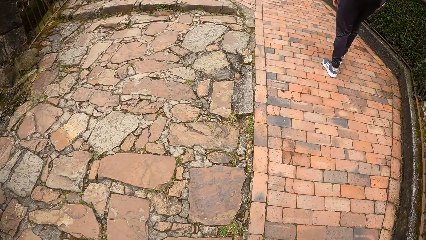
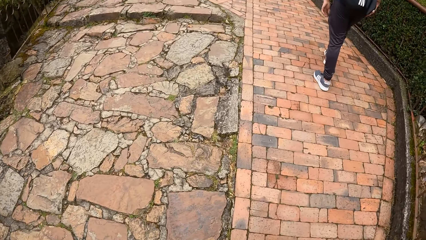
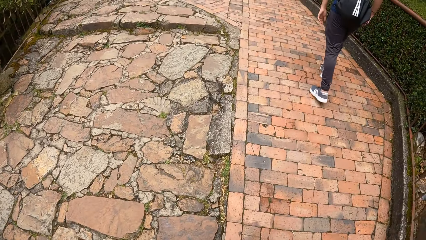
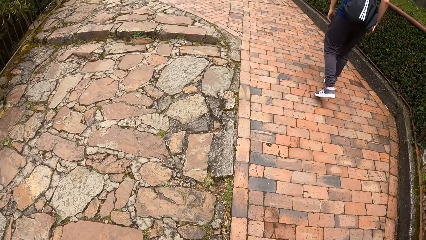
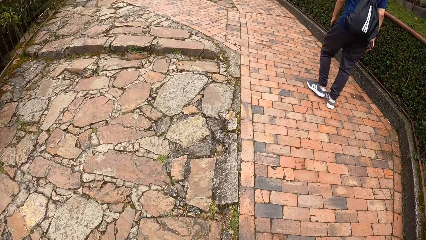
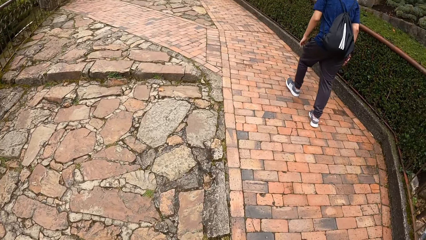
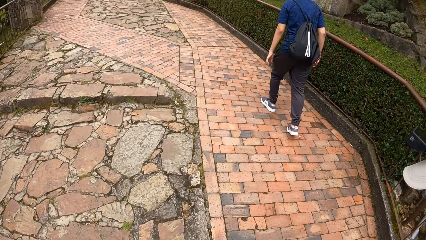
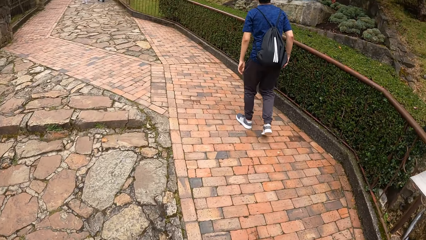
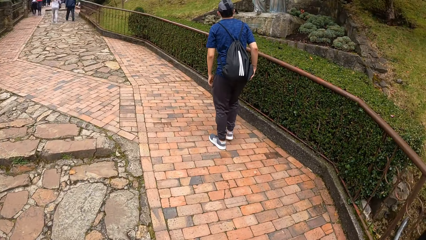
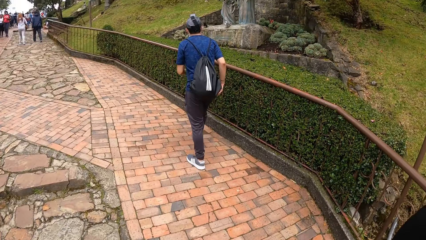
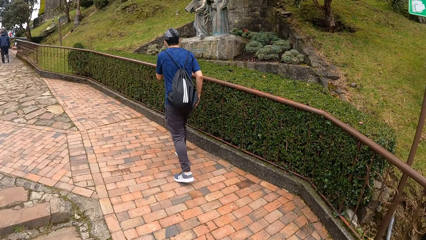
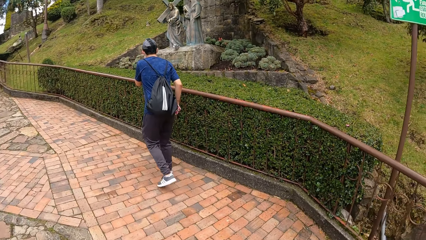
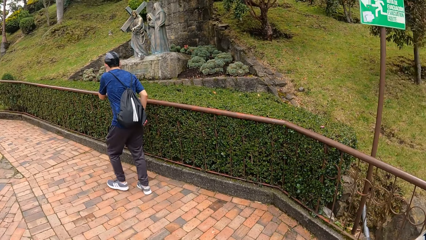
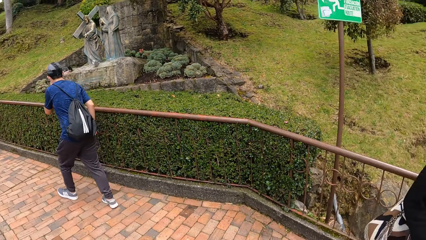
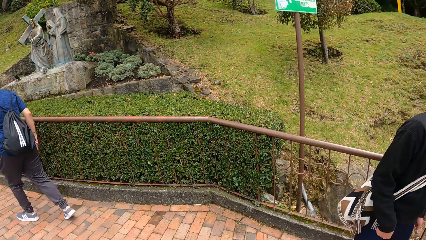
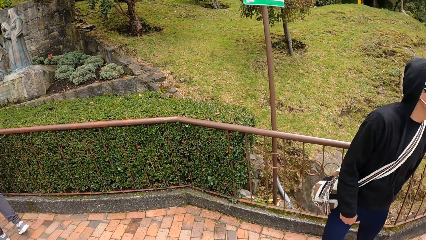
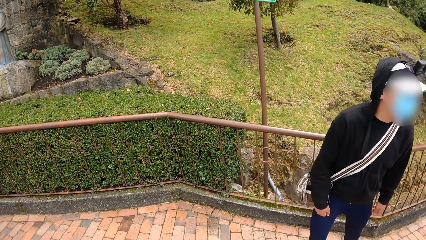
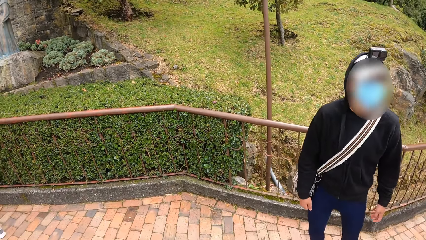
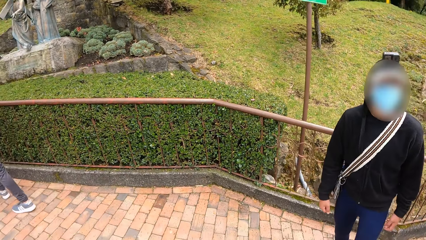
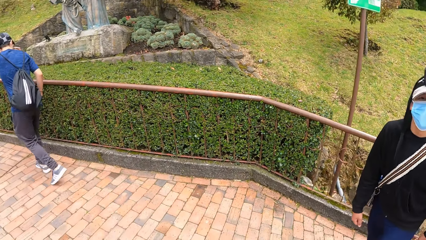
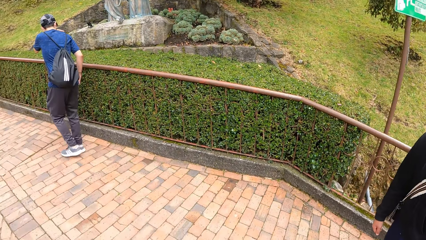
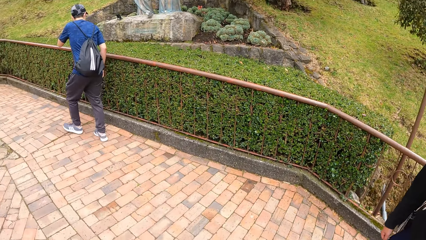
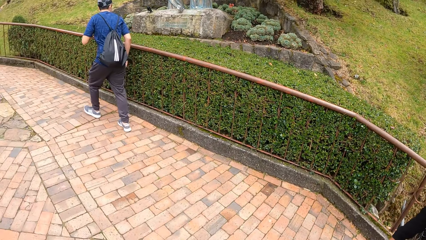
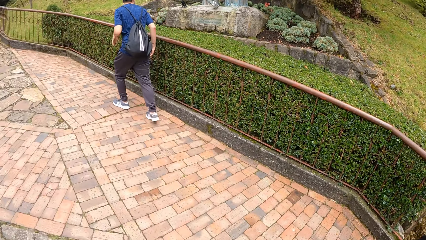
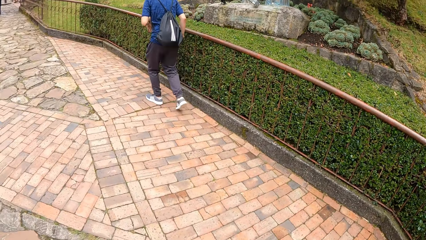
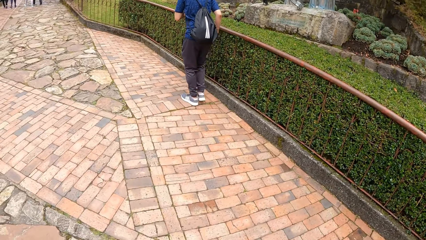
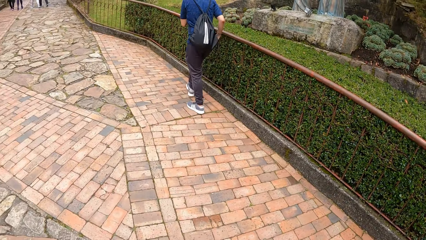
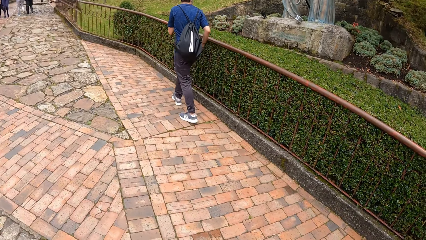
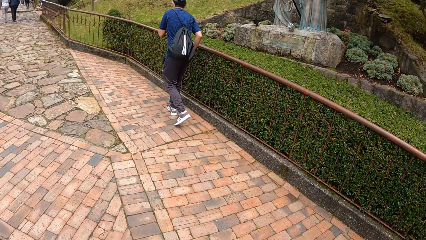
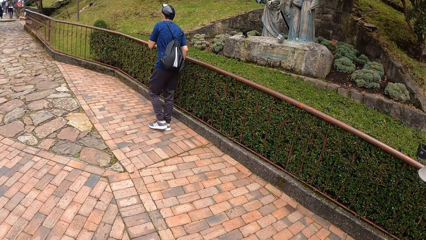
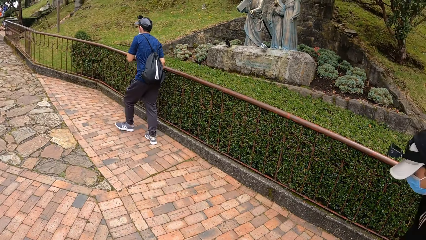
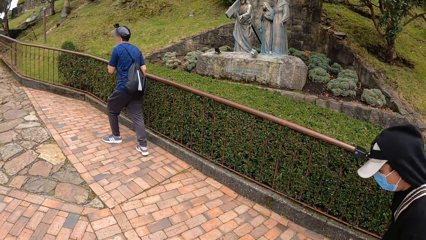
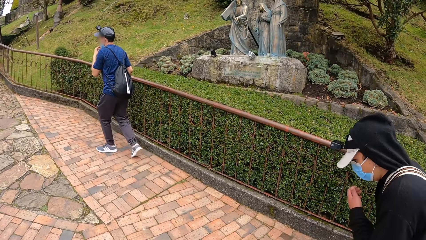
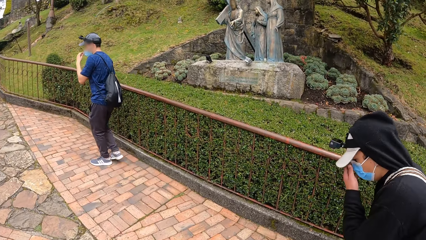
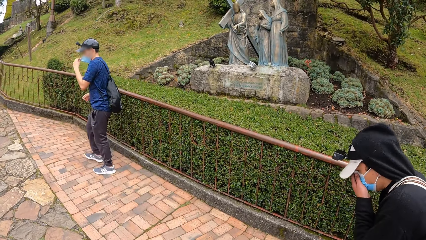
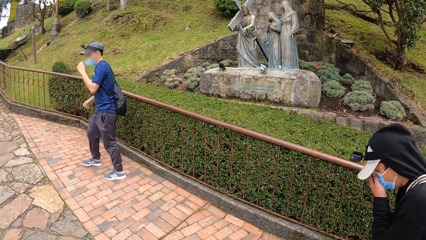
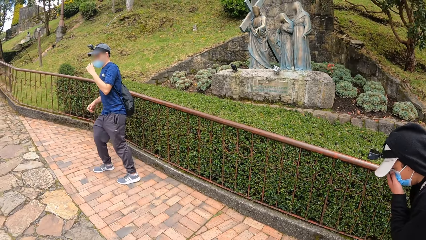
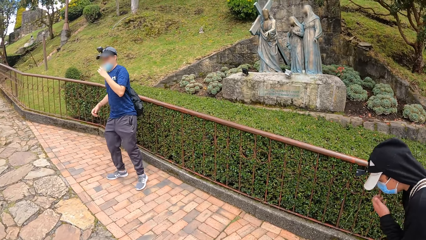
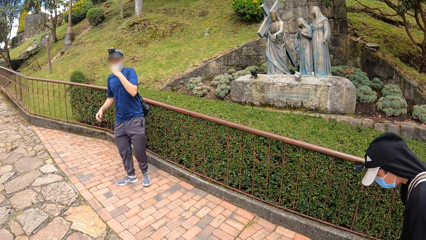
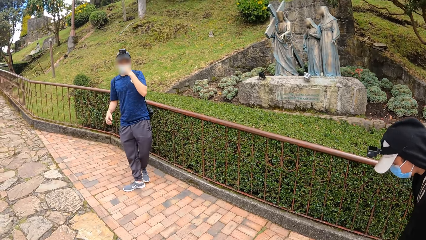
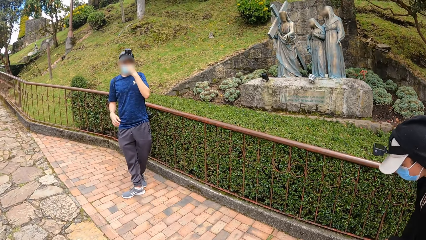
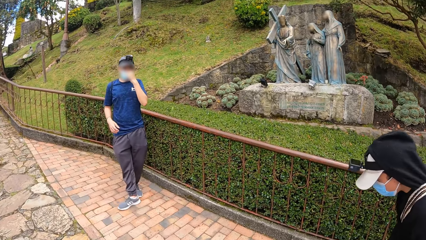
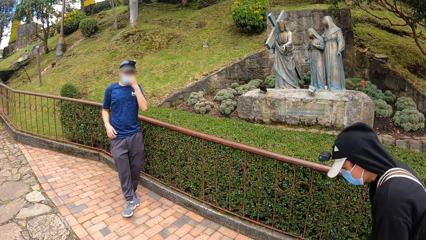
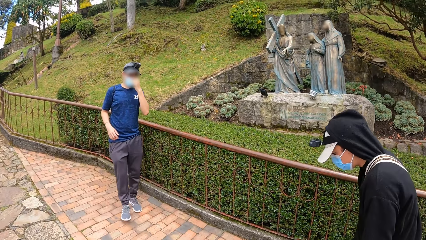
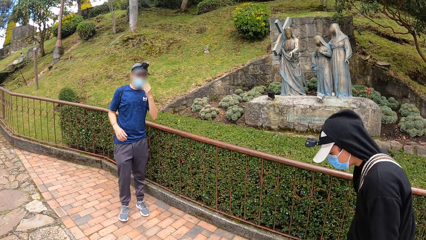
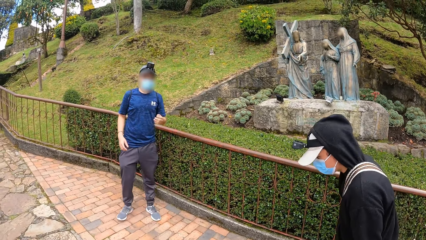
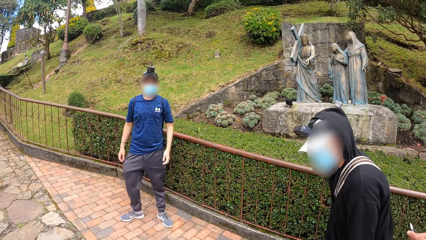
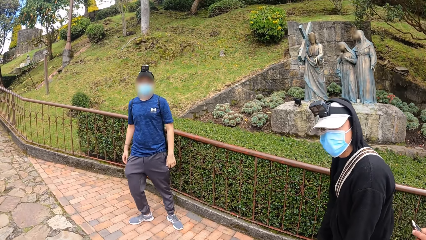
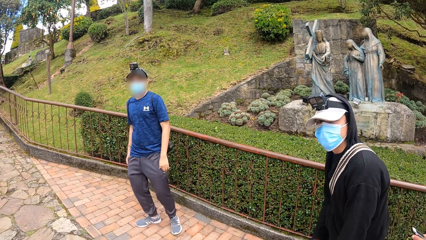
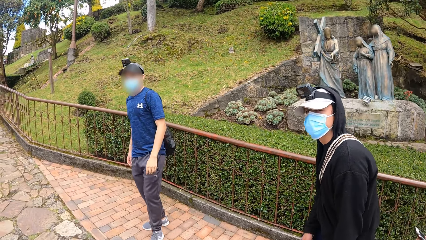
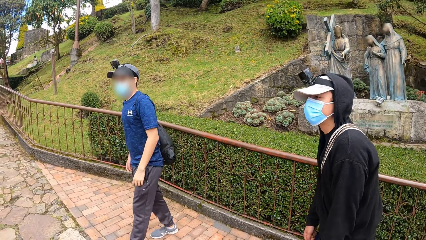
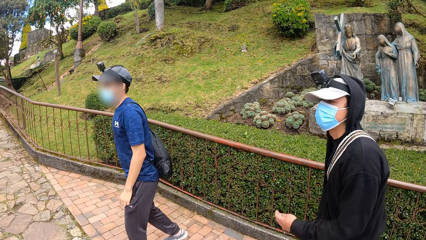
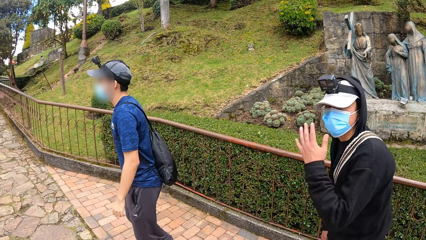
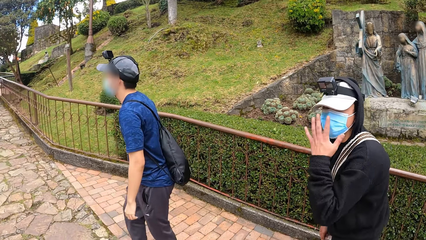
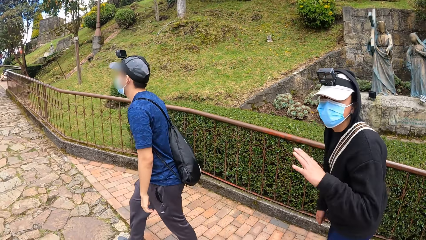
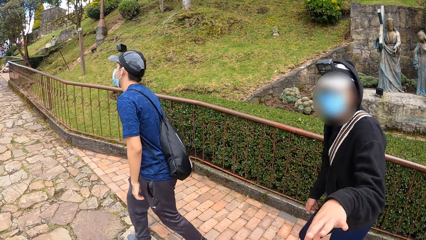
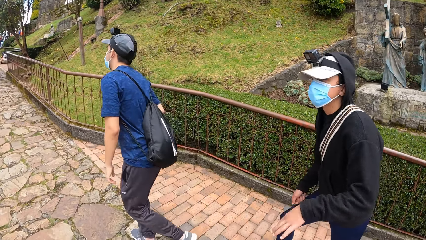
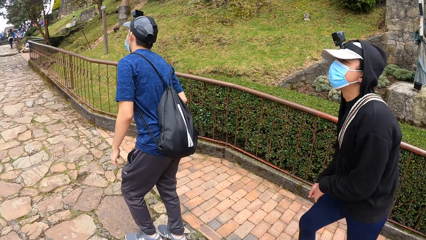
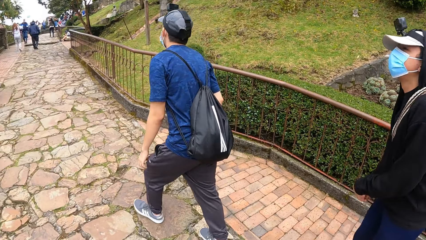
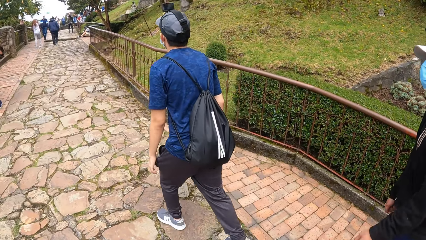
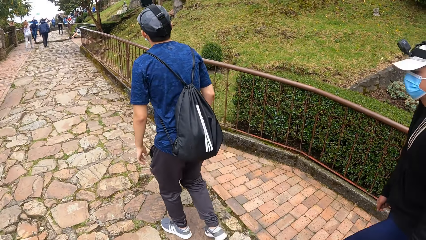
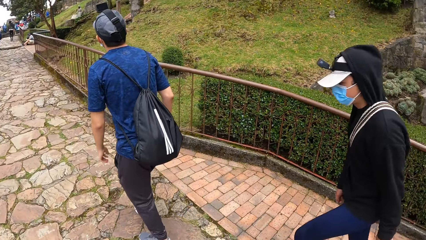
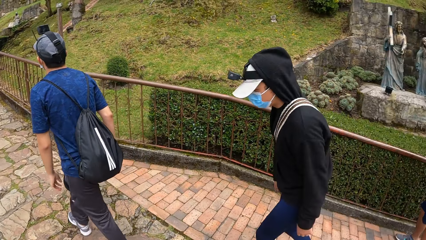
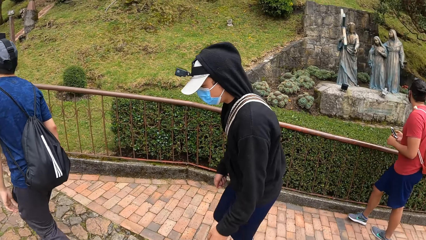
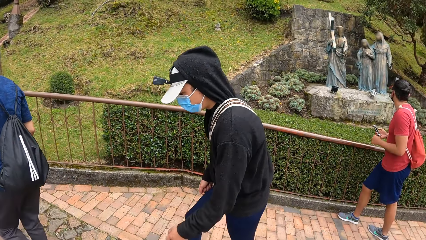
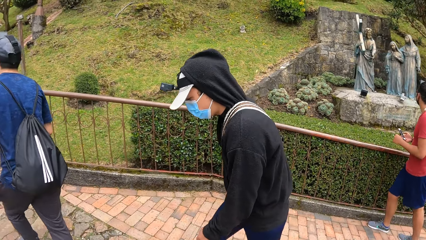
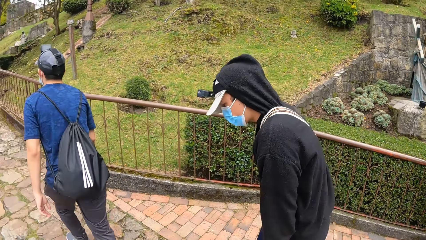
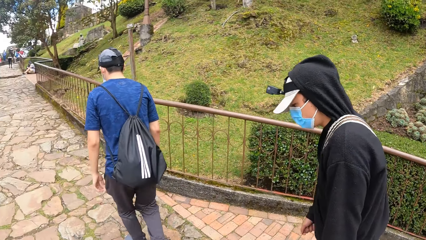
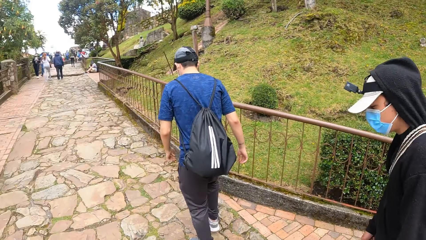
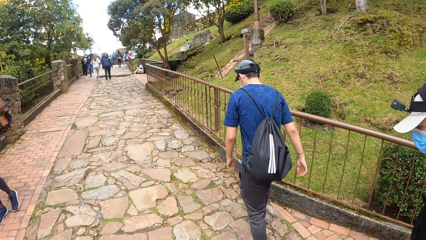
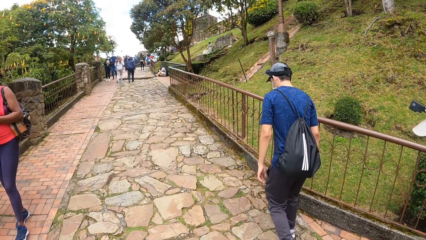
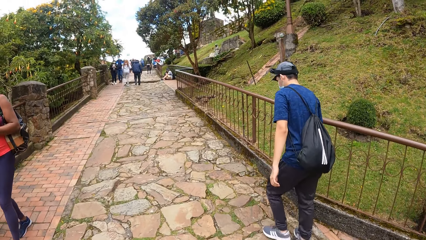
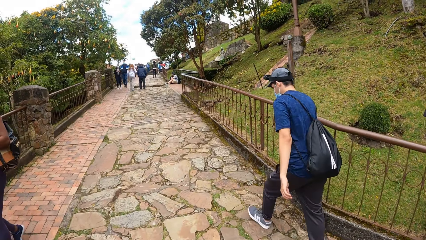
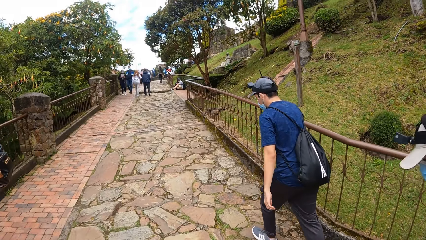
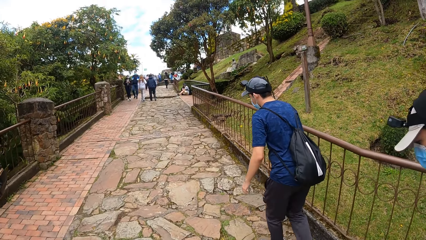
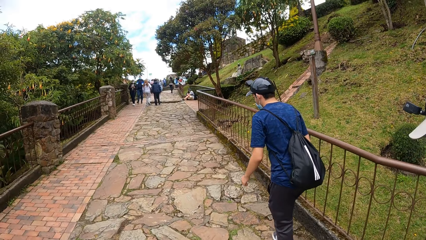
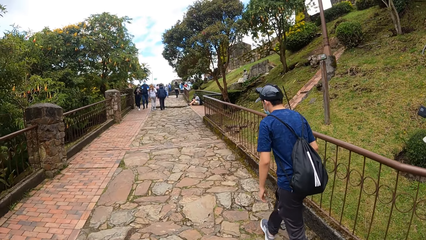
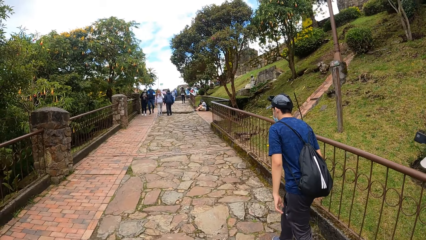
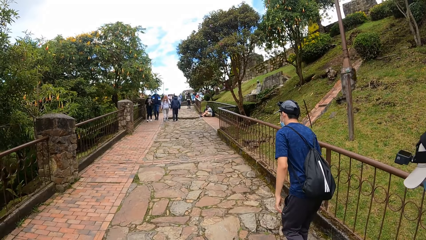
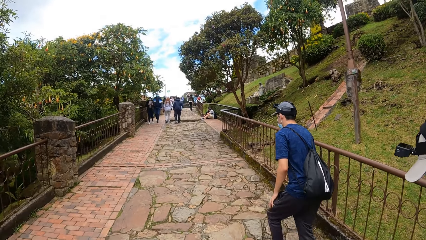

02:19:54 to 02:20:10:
The camera wearer talks to a person. They look at another person. A man touches a nose mask on his face with his left hand. Another man interacts with the camera wearer.
